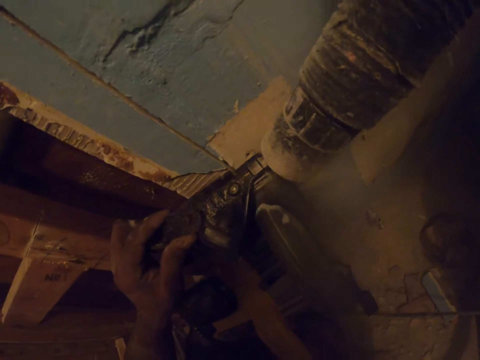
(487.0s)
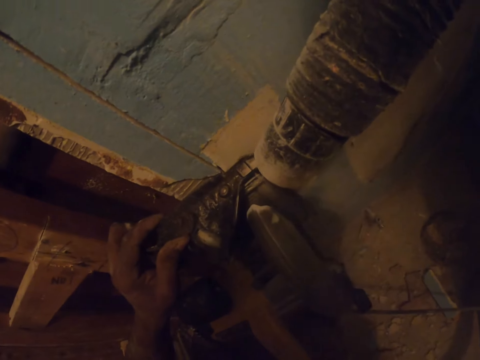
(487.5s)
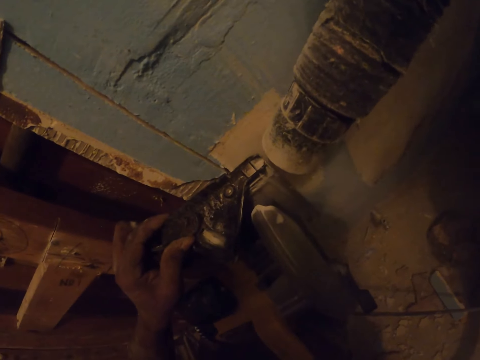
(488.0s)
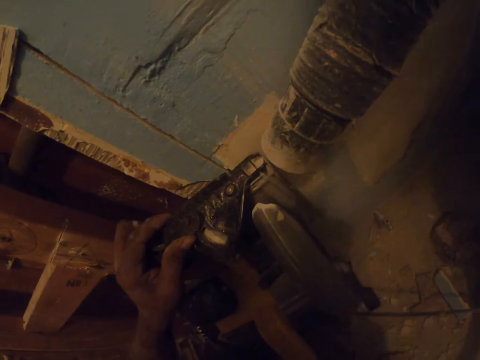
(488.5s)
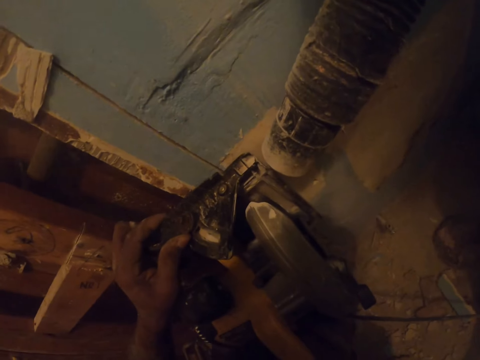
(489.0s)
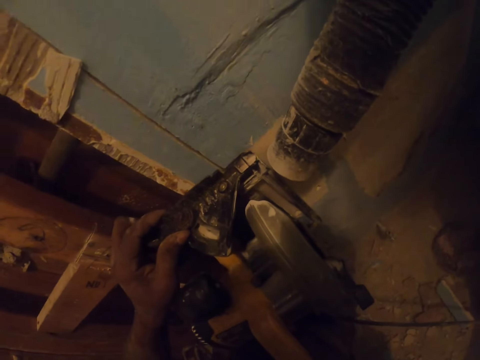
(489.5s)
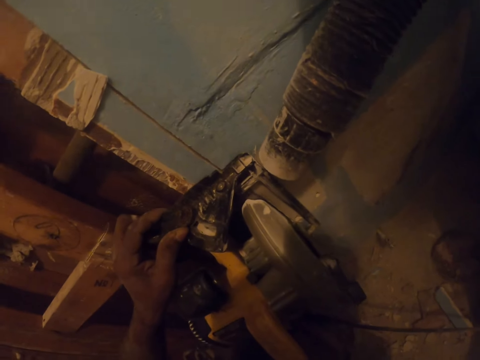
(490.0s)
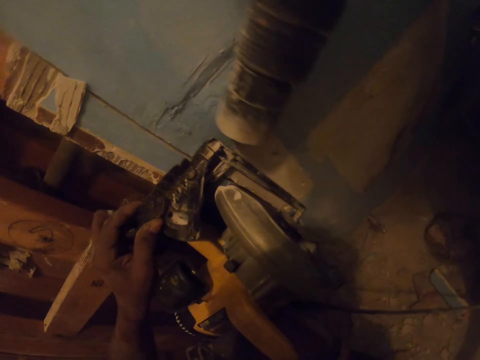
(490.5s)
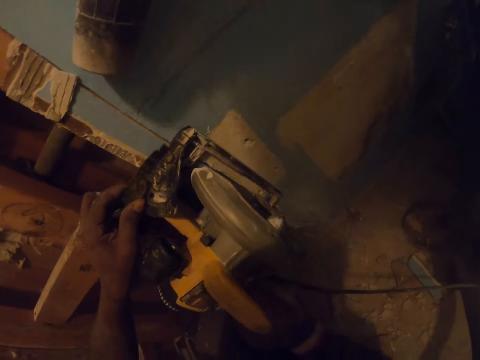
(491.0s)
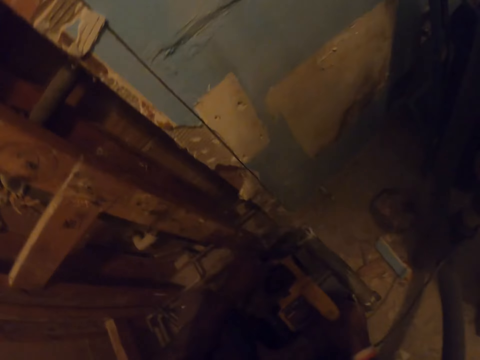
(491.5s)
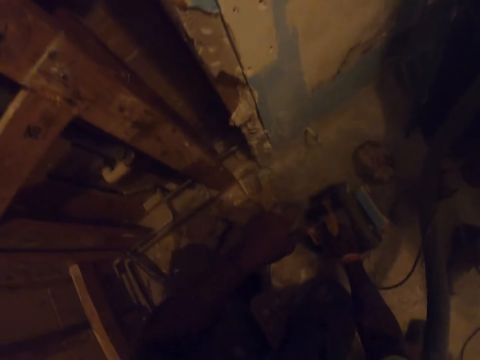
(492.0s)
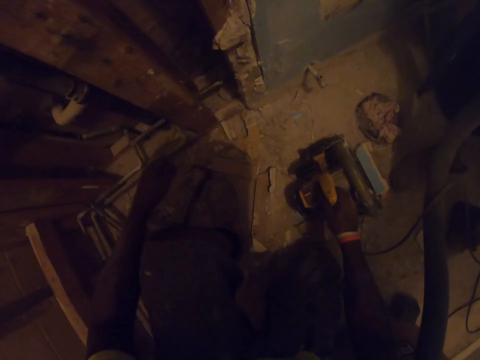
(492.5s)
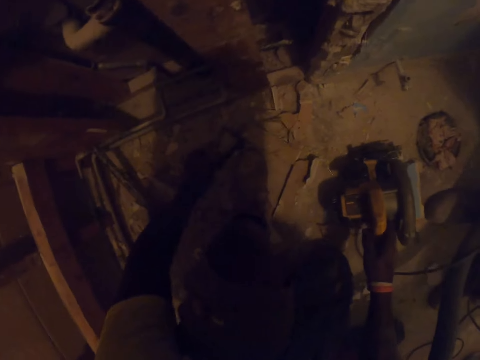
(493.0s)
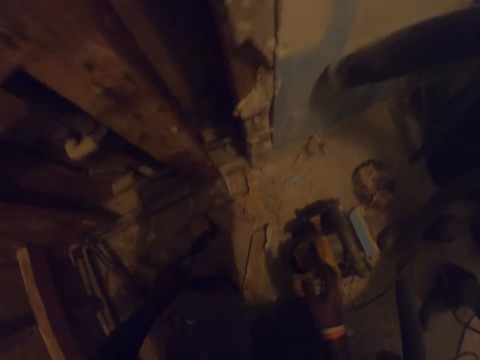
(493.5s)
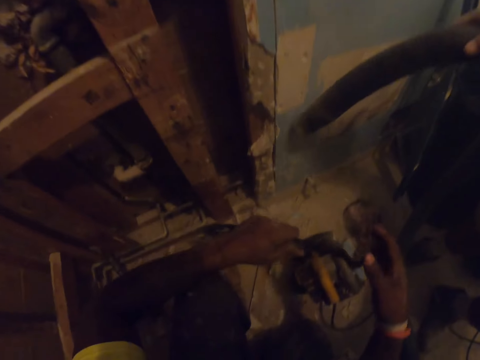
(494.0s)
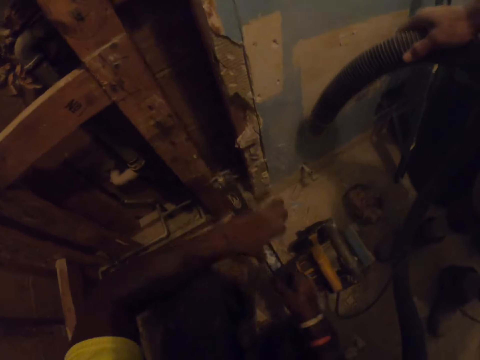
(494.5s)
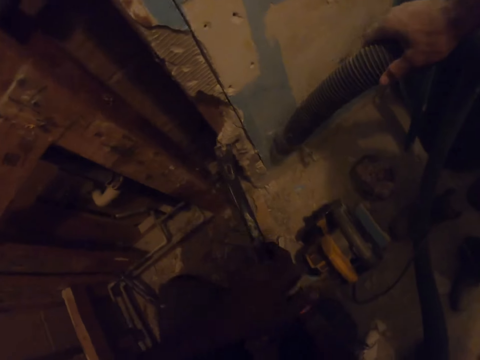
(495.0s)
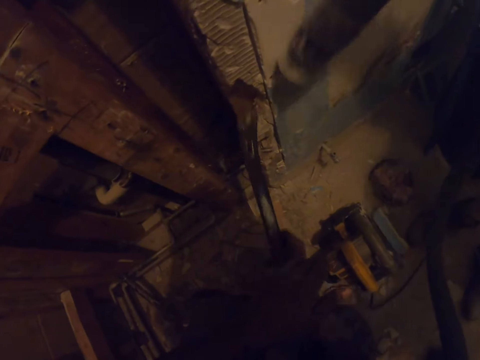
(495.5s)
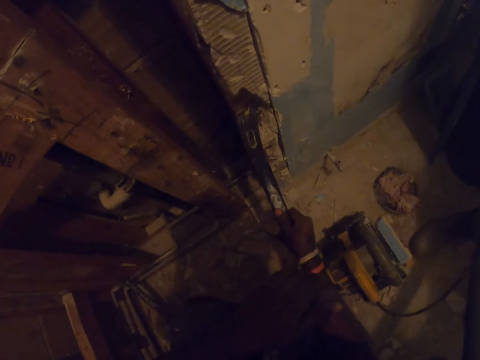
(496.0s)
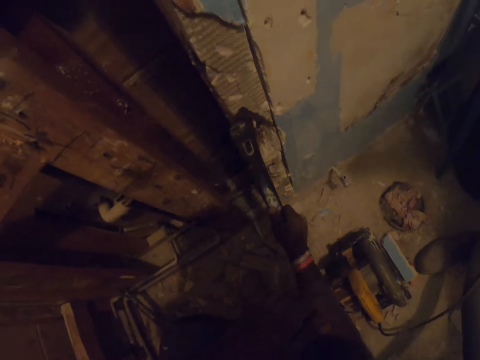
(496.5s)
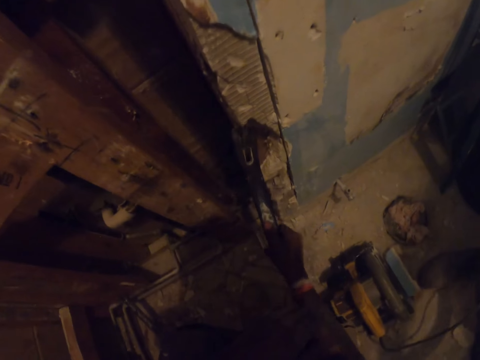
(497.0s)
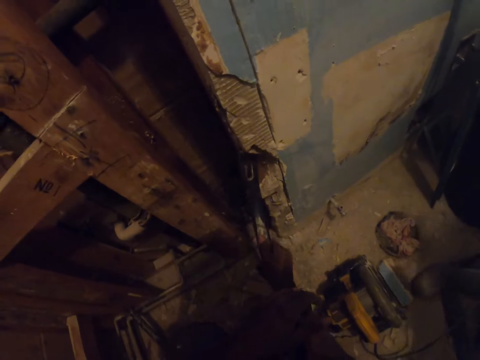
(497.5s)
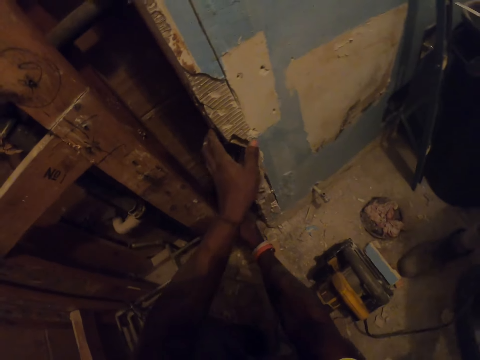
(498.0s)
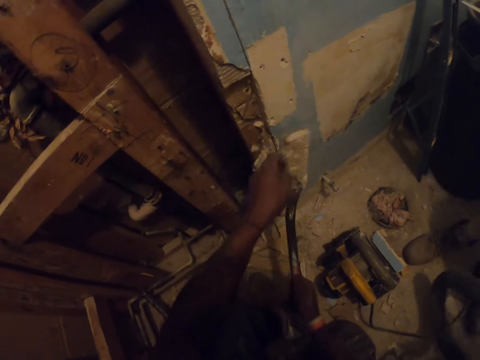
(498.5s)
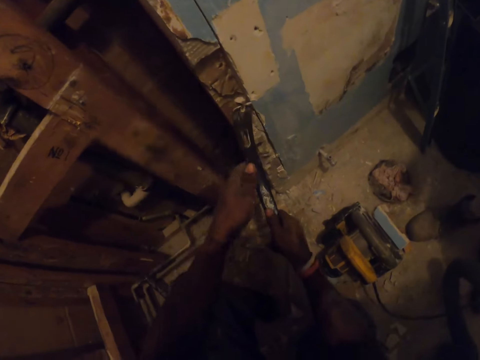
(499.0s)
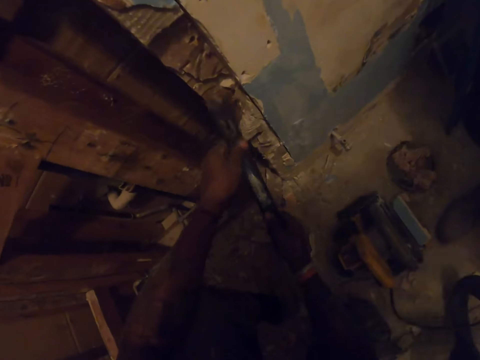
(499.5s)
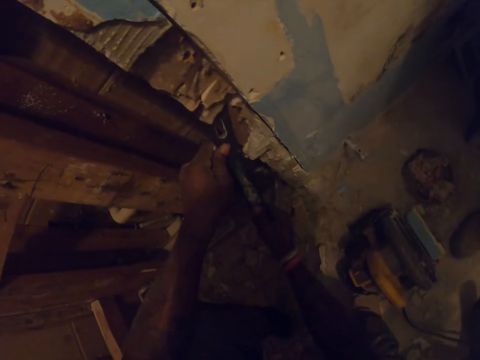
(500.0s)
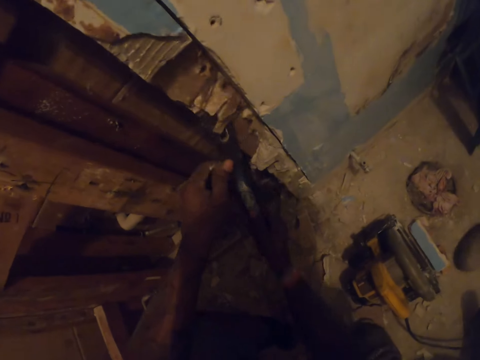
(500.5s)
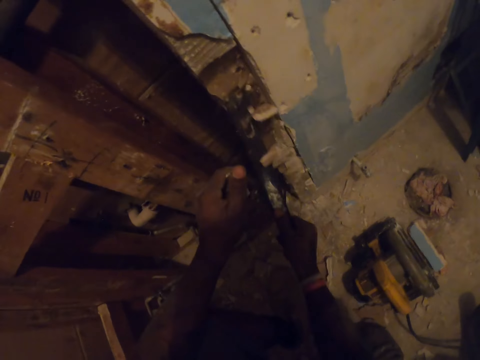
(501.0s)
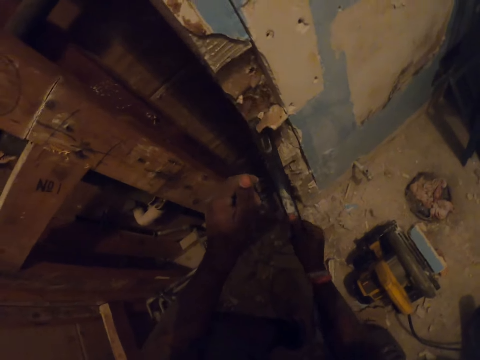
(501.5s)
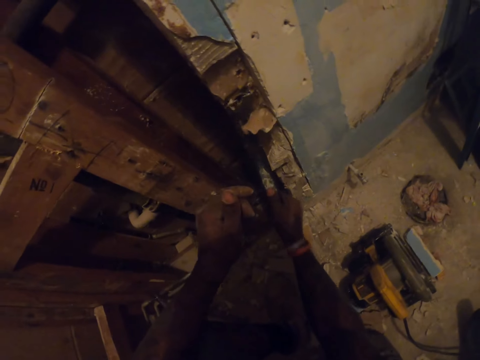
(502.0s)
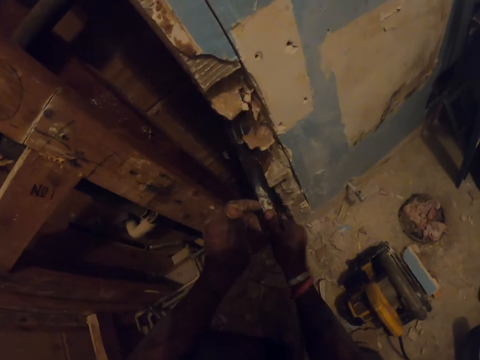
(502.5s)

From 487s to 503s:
A man airs out the dust with a vacuum cleaner hose pipe. The camera wearer cuts the wood with the wood cutting machine. The man airs out the dust with the vacuum cleaner hose pipe. The camera wearer cuts the wood with the wood cutting machine. The man airs out the dust with the vacuum cleaner hose pipe. The camera wearer cuts the wood with the wood cutting machine. The man holds the vacuum cleaner hose pipe. The camera wearer removes the disc cutter from the wall. They hold the wood cutting machine, and put the wood cutting machine on the floor. They pick up a ripping bar from the floor. The man holds the vacuum cleaner hose pipe. The camera wearer holds a metal. They rip off wood from the frame with the ripping bar. They hook the metal on the wall, remove wall pieces with the metal, hold the wall piece with a hand, and drop the wall piece on the floor. They hook the metal on the wall. They rip off more wood from the frame with the ripping bar. They remove wall pieces with the metal.

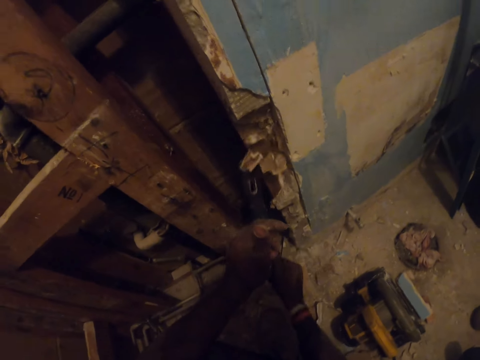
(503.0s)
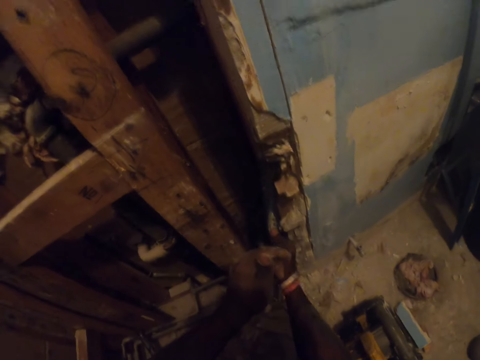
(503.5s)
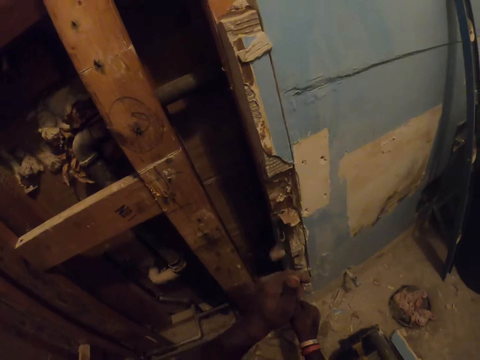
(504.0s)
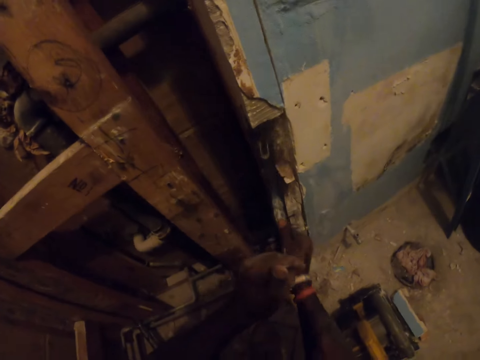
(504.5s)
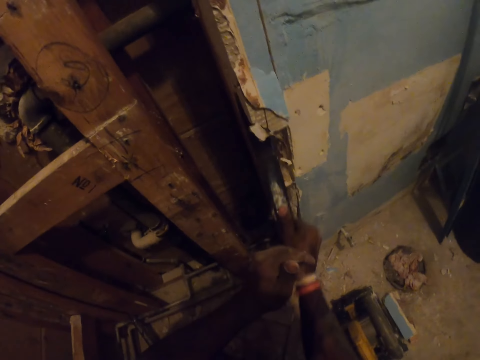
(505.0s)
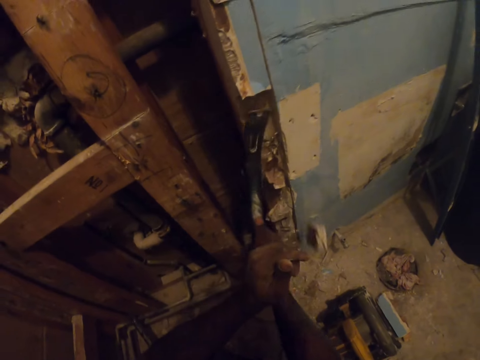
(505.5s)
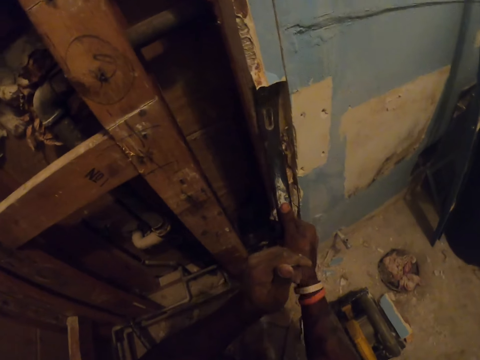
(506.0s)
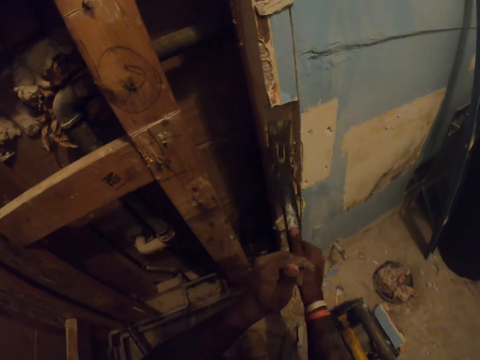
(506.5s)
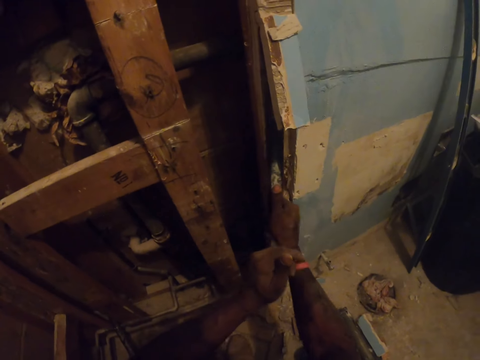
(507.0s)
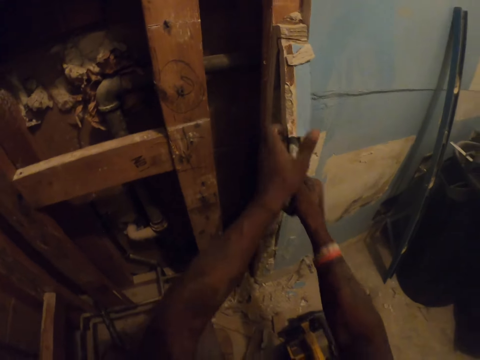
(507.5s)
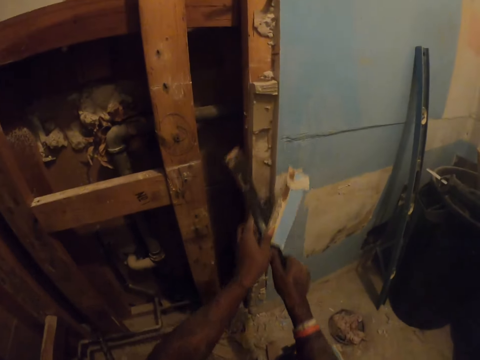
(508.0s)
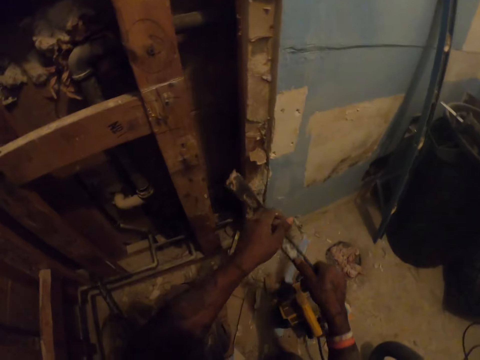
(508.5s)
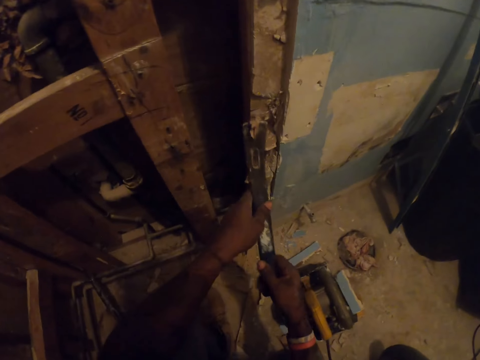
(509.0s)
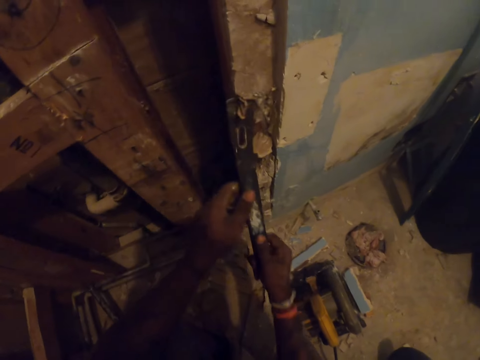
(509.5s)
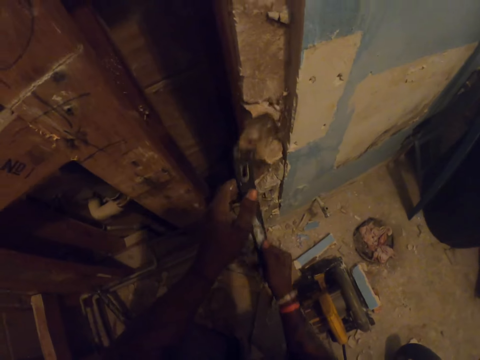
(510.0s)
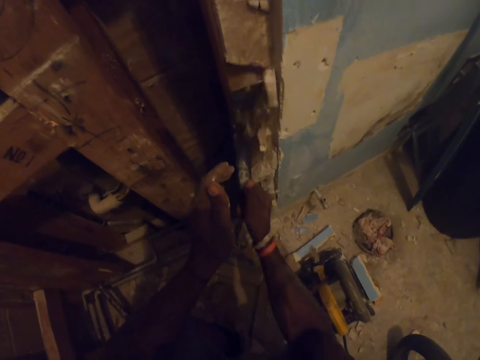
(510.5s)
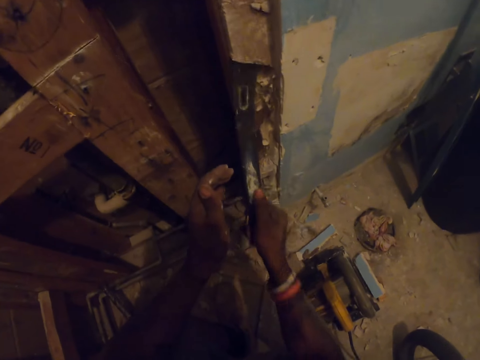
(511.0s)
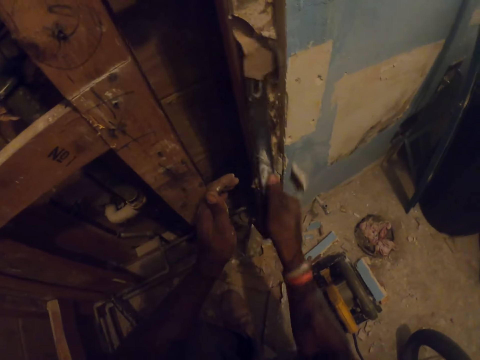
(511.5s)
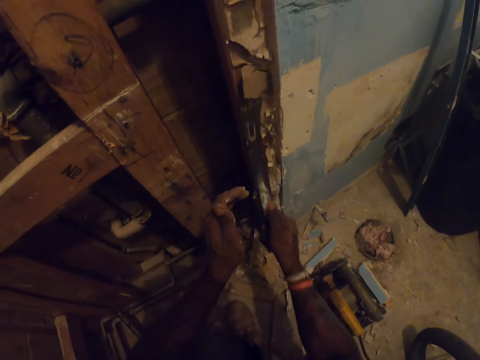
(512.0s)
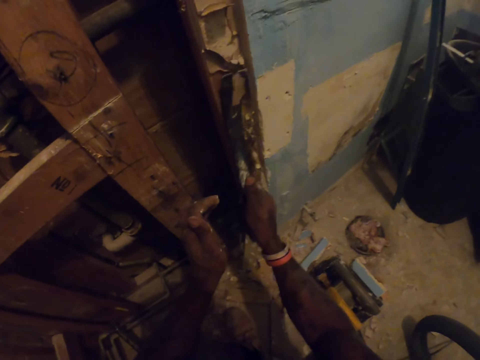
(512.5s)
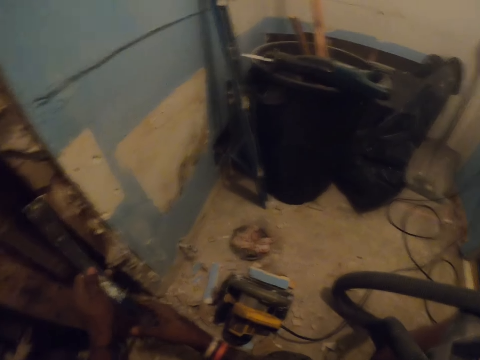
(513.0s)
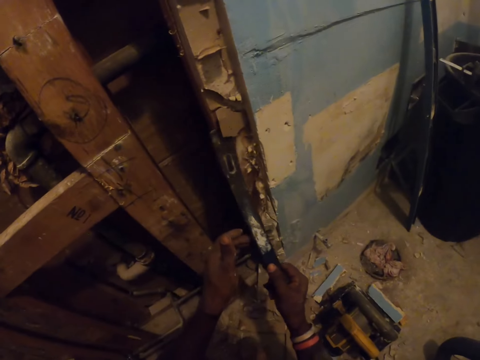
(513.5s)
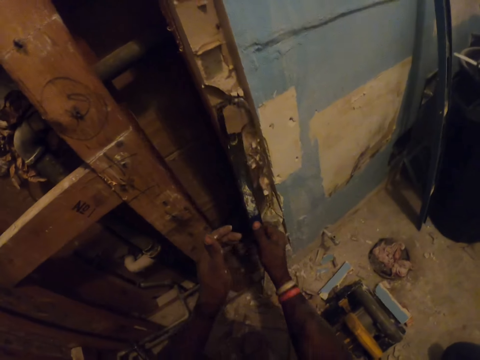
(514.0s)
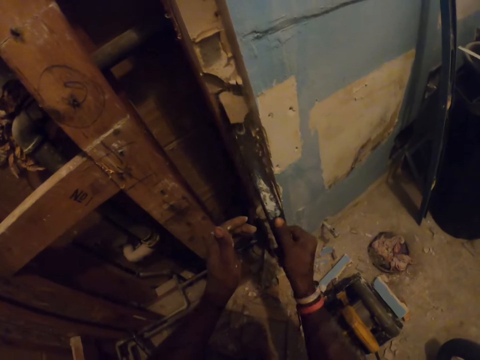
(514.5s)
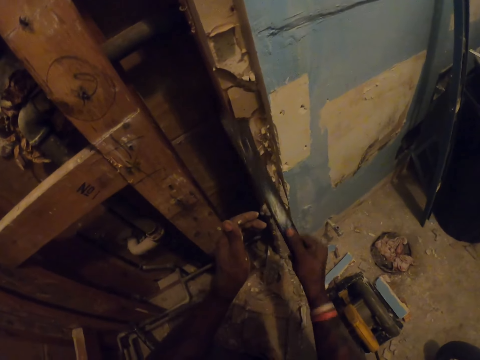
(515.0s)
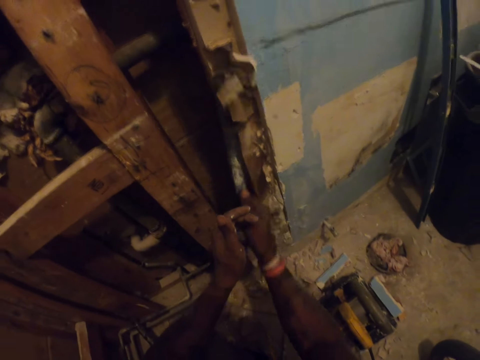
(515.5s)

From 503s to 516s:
The camera wearer turns around. They remove wall pieces with the metal. They hook the metal on the wall. They remove wall pieces with the metal. They hook the metal on the wall. They turn around. They hook the metal on the wall. They remove wall pieces with the metal.
